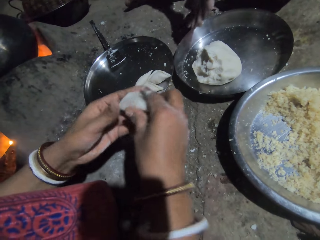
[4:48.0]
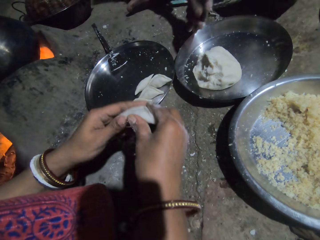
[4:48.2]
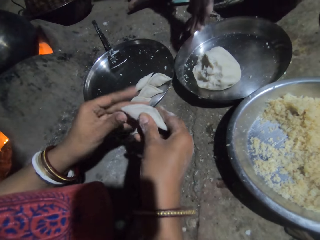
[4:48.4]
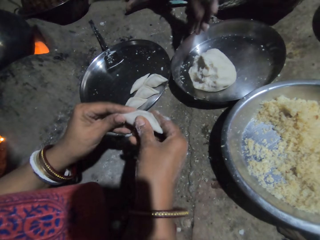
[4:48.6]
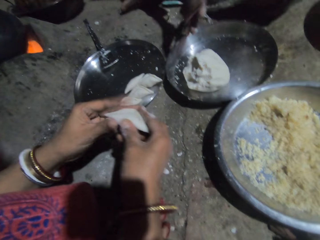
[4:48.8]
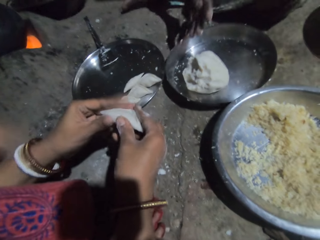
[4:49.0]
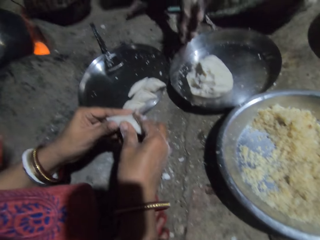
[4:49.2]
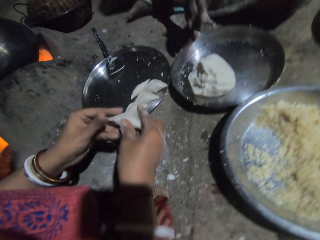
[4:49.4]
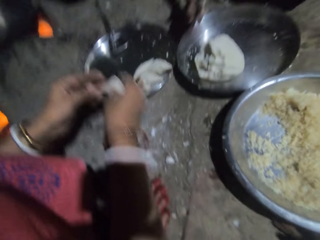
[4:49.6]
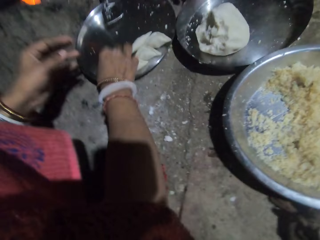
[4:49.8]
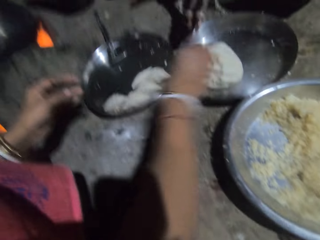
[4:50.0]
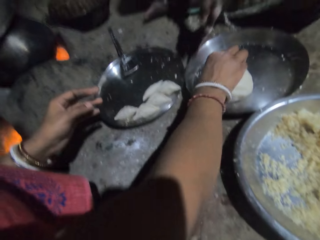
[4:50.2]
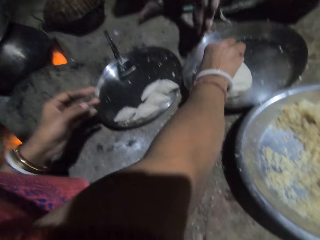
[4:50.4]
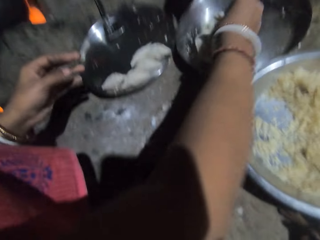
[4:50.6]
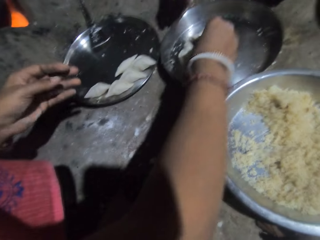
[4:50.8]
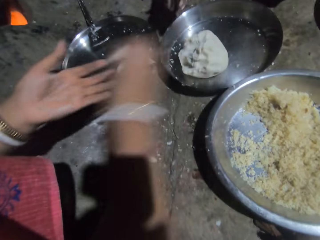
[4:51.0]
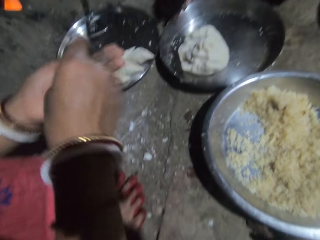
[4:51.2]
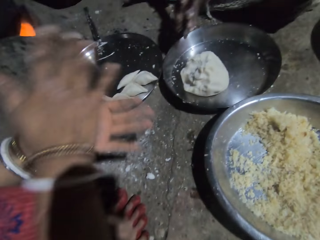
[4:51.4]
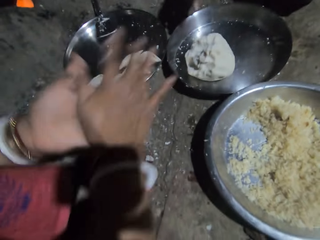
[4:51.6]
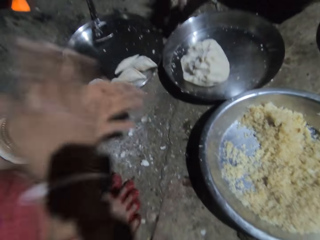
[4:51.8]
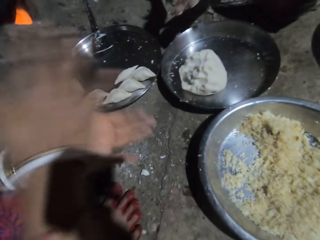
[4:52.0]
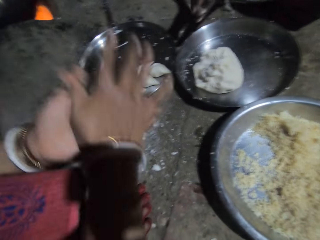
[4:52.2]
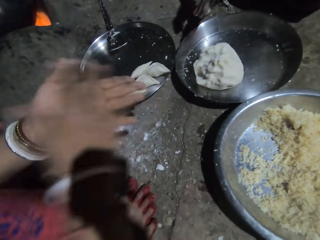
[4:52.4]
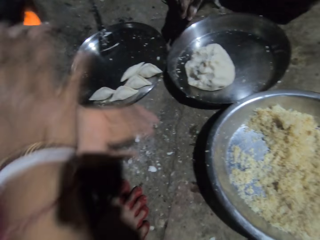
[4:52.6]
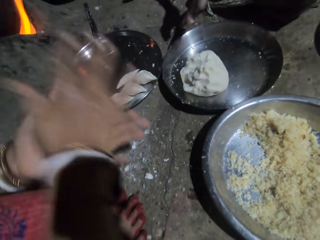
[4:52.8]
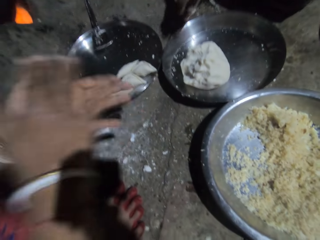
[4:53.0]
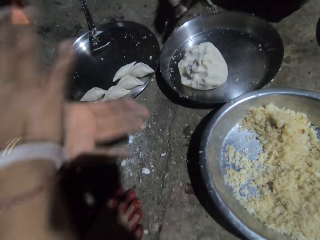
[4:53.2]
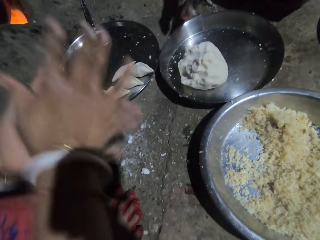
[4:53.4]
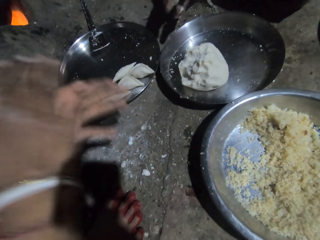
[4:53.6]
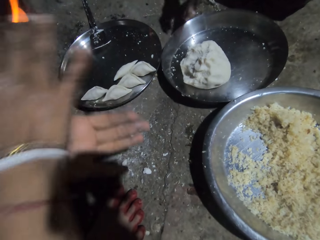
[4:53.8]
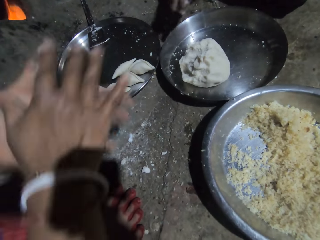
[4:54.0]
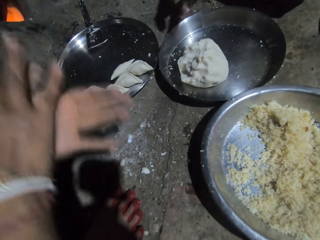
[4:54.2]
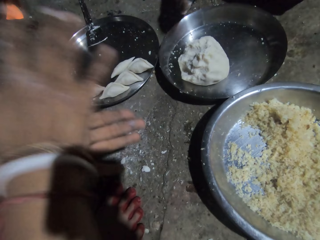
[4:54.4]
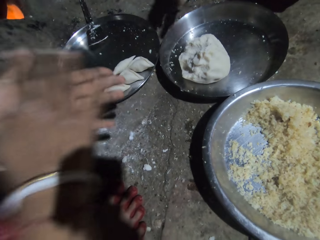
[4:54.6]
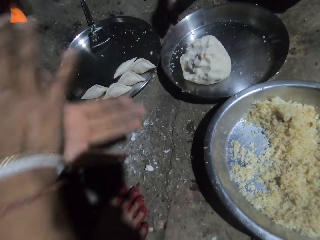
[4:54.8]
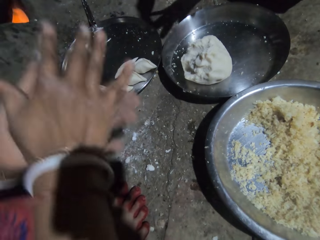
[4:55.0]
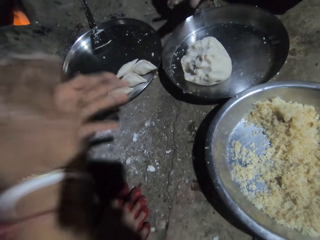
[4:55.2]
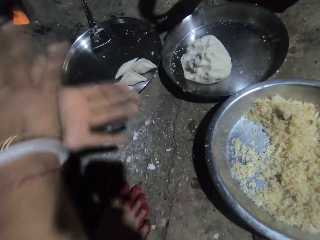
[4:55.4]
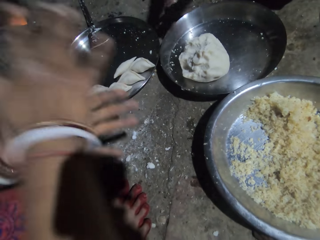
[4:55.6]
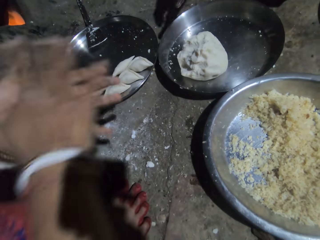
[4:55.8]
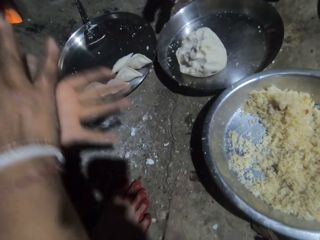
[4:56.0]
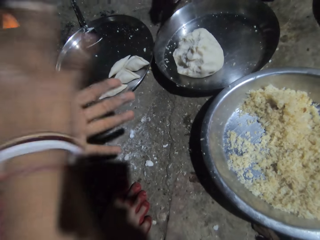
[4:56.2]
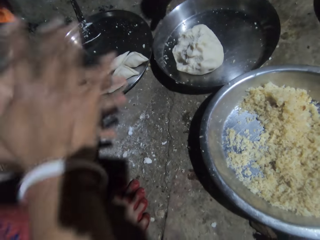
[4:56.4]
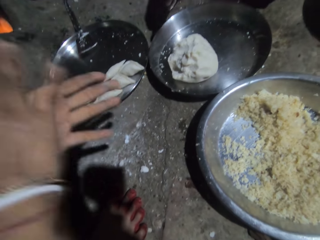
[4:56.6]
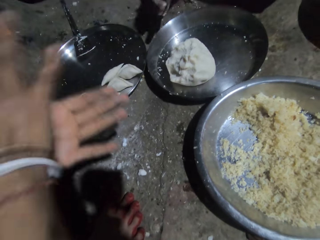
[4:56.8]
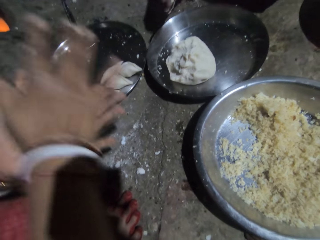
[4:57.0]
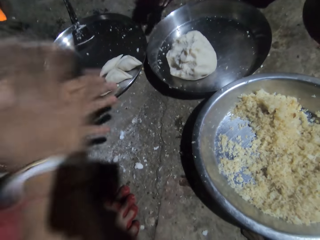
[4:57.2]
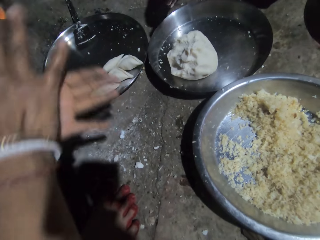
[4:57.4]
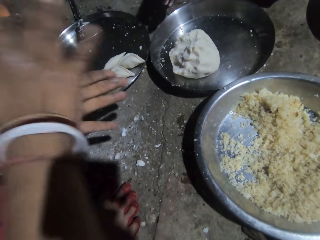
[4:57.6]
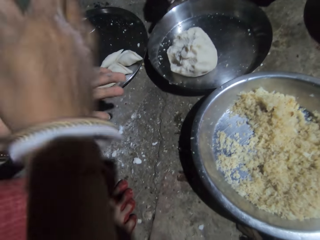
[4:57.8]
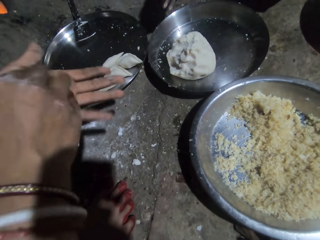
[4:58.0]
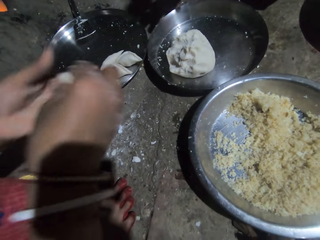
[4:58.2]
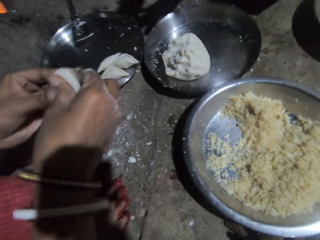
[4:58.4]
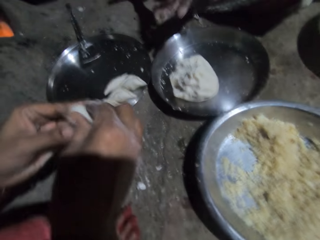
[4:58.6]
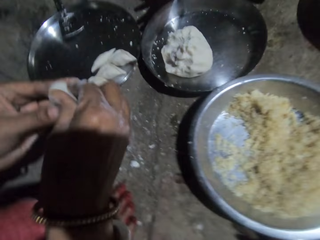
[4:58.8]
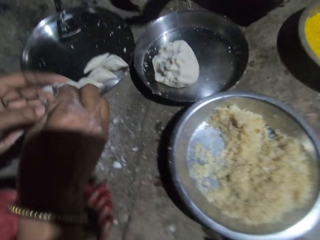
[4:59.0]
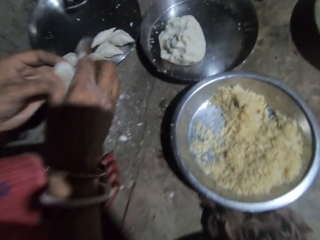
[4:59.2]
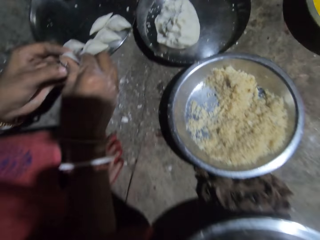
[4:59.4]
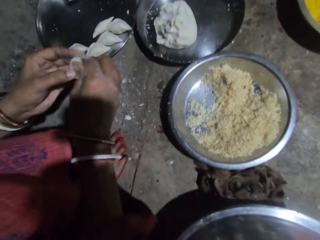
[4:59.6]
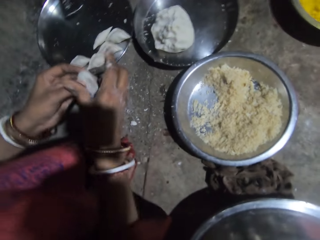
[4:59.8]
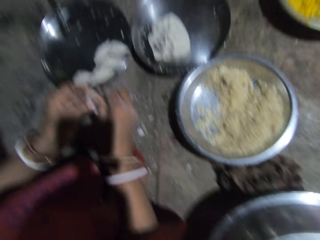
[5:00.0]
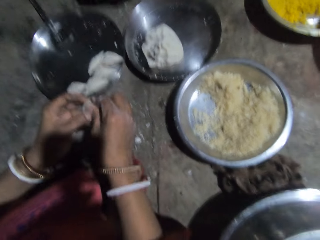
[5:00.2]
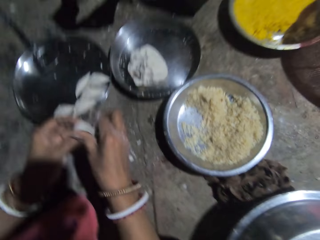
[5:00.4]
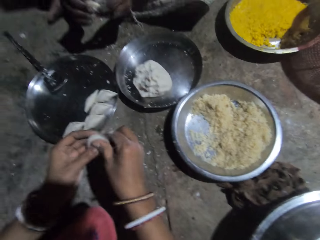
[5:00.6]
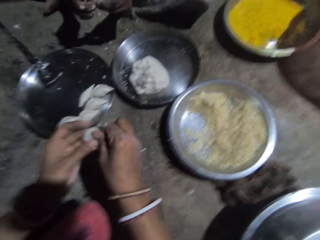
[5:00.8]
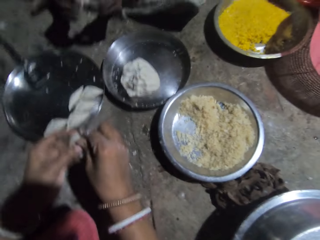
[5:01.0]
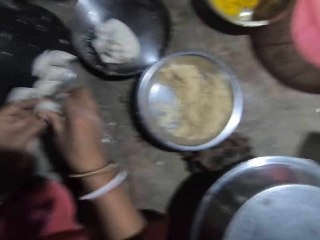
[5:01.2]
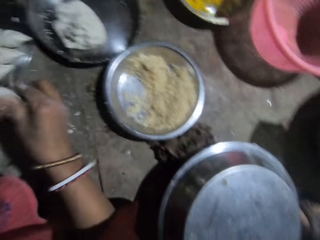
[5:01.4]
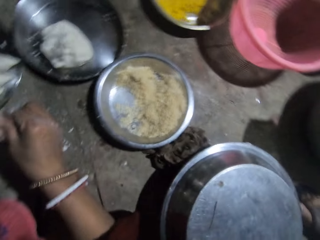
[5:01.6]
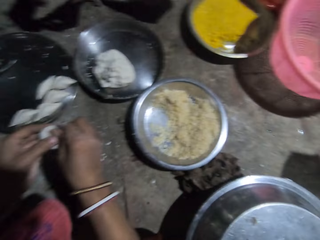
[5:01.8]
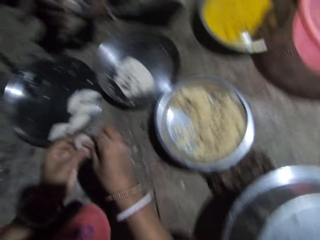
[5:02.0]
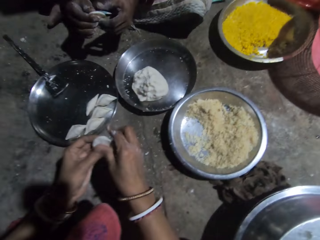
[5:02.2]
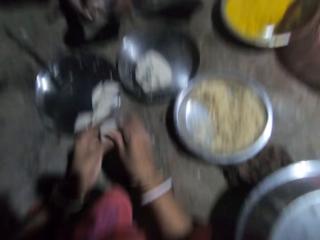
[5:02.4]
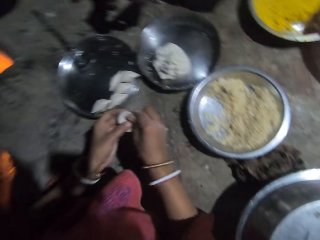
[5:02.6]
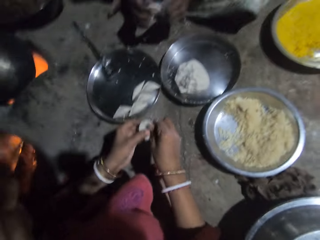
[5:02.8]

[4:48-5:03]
The camera wearer puts the dough wrap in a tray. They scoop dough. They cut the dough. They knead the dough piece. They roll the dough. They shape the dough.

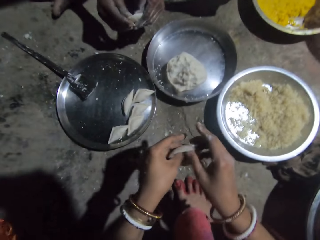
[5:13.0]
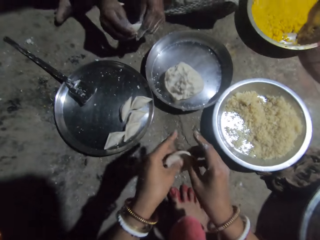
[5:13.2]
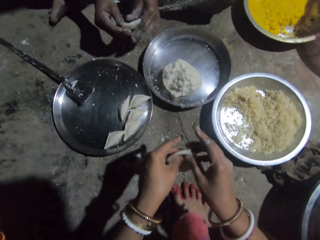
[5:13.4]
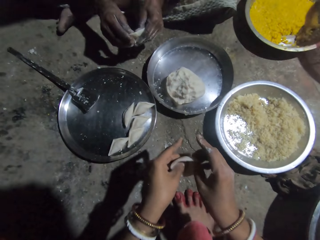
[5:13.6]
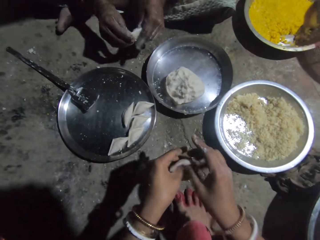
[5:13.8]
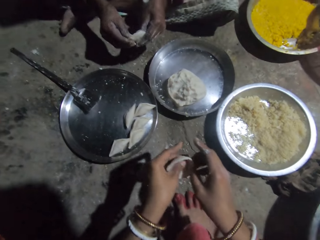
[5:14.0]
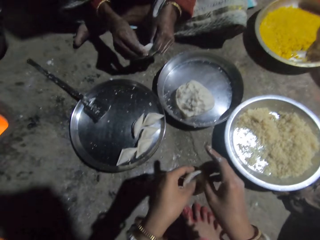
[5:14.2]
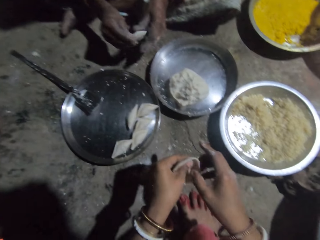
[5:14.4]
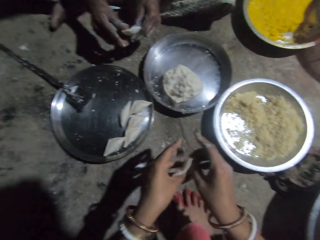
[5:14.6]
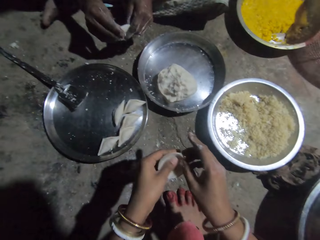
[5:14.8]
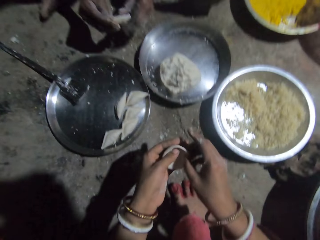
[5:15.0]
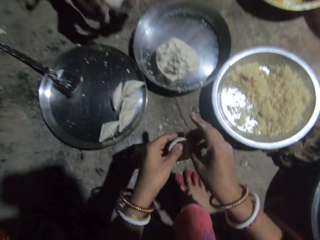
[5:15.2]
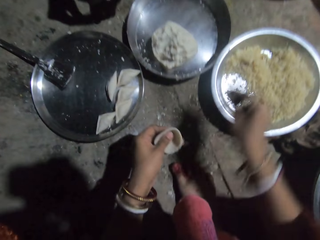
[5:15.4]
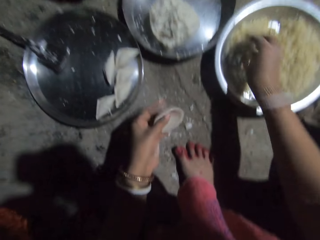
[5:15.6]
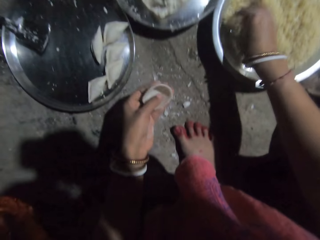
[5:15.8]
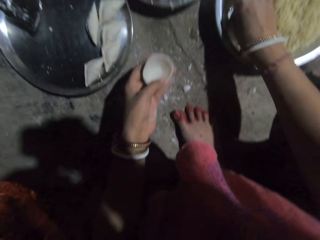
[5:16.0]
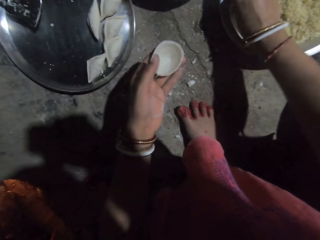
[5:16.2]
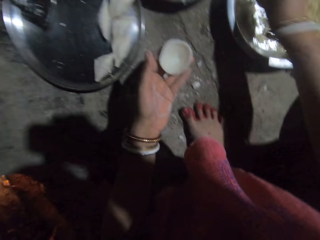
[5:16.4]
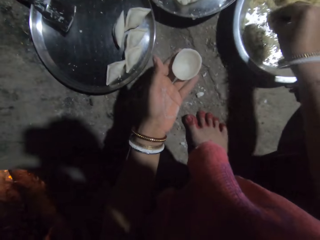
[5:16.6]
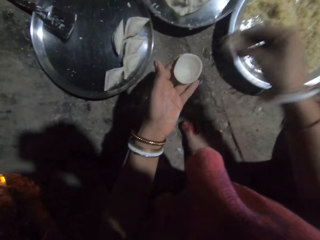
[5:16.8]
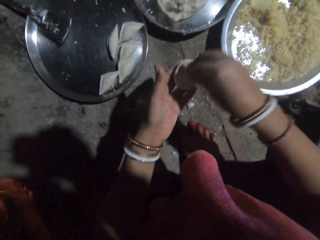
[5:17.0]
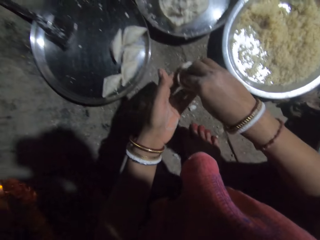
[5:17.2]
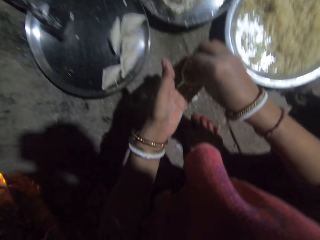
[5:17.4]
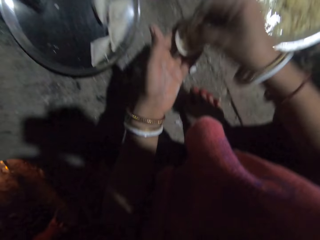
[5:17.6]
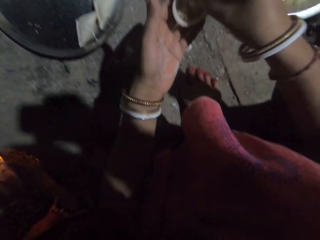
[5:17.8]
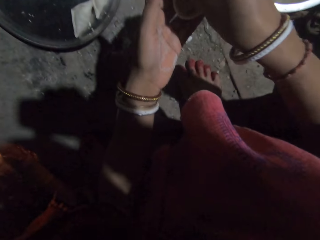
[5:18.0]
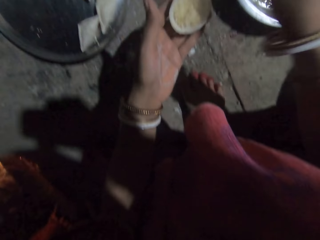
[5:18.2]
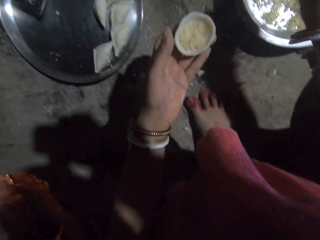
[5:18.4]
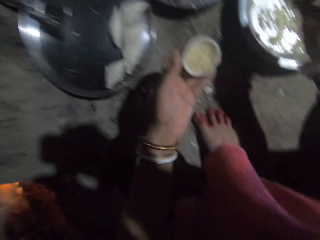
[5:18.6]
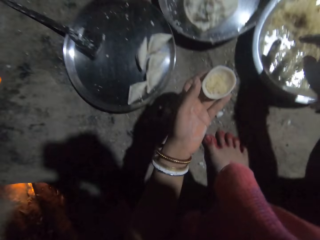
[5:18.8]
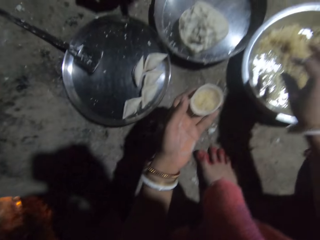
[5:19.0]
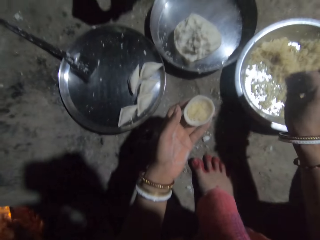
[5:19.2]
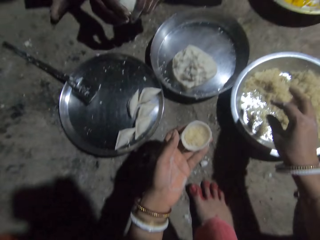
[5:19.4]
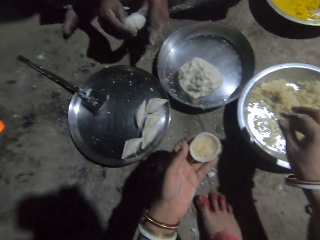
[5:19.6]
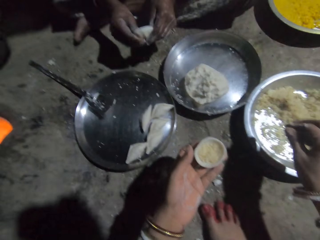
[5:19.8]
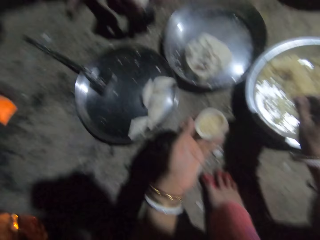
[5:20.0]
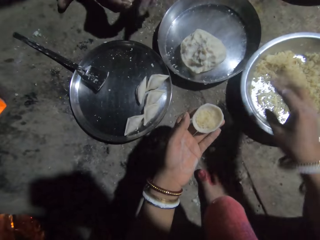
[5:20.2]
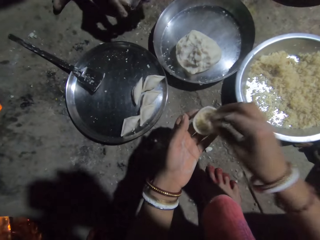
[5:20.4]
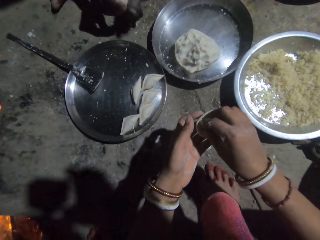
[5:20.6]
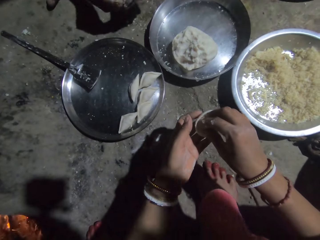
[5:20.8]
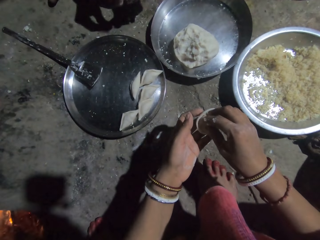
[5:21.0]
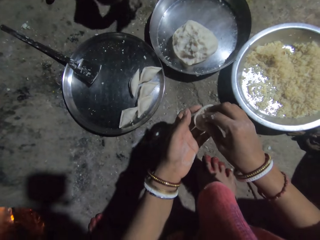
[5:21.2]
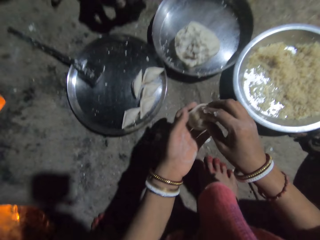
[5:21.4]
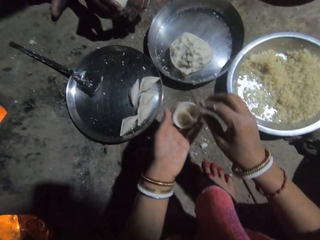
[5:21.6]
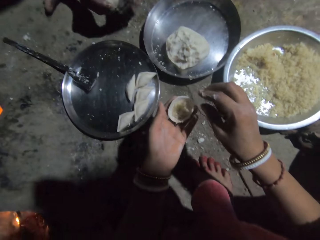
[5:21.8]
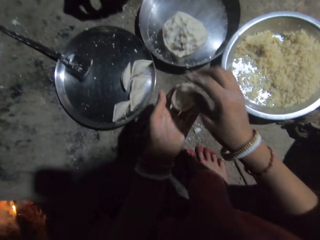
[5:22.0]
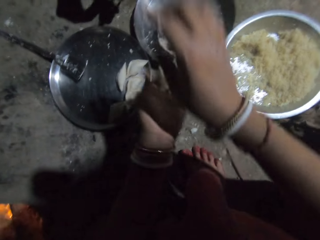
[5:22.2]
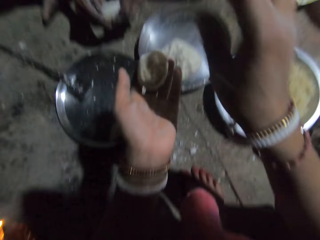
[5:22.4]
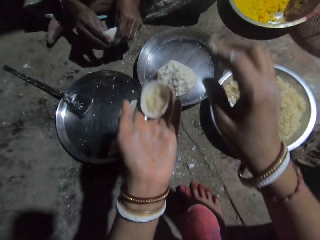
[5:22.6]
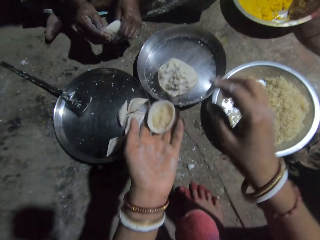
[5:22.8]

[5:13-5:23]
The camera wearer scoops stuffing or rice from the platter. They put the stuffing on the dough. They shake hand. They put the stuffing in the platter. They adjust the rice in the dough piece. They gesture to a woman.
